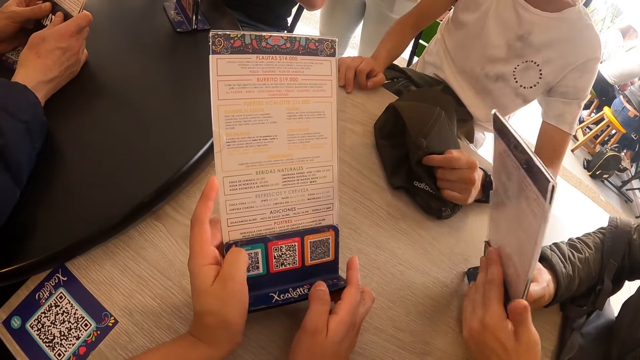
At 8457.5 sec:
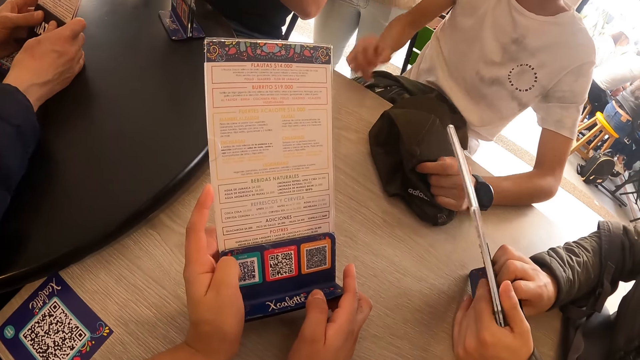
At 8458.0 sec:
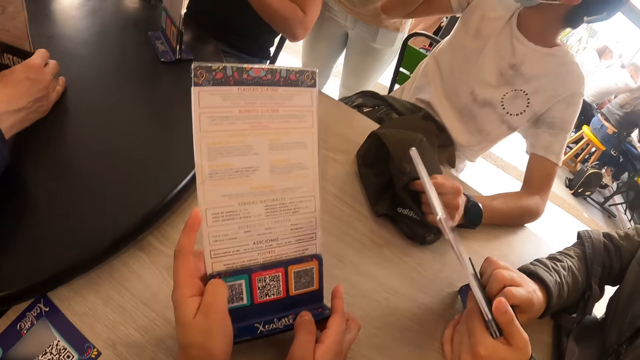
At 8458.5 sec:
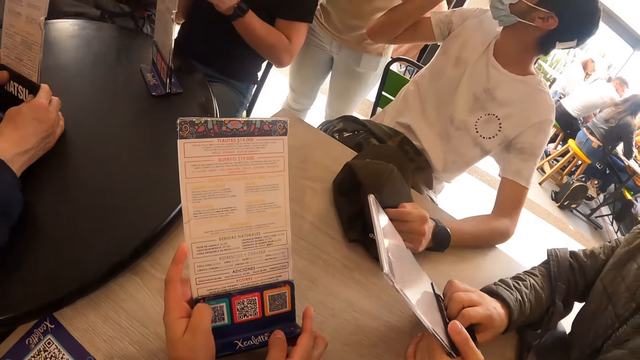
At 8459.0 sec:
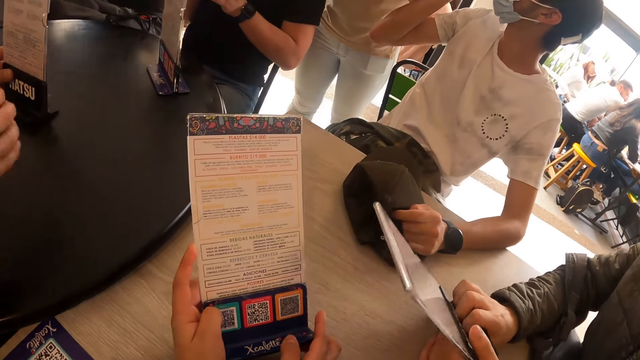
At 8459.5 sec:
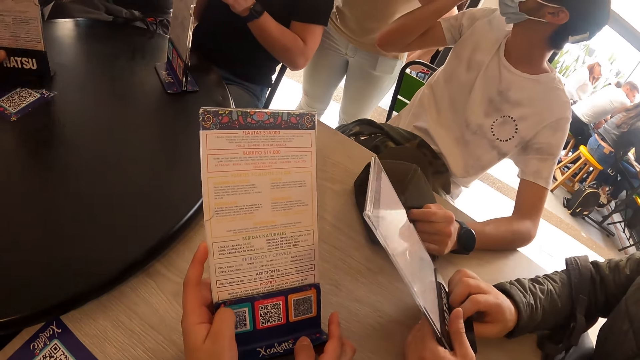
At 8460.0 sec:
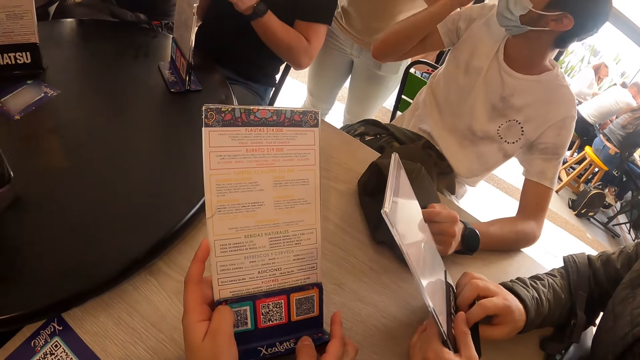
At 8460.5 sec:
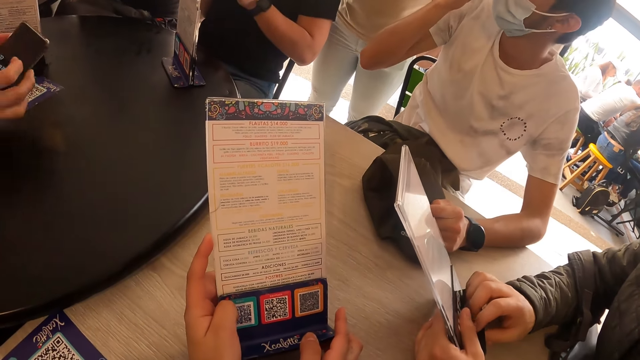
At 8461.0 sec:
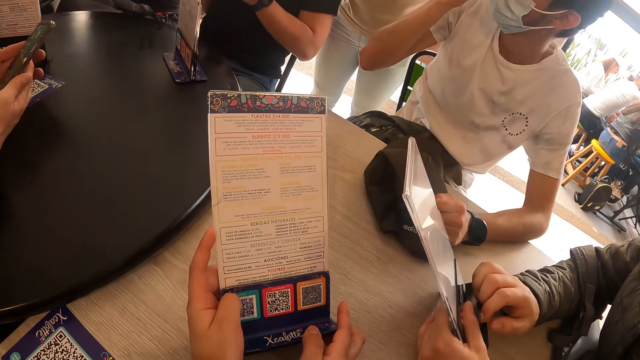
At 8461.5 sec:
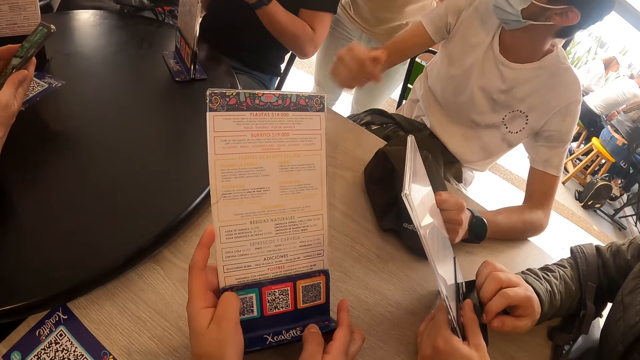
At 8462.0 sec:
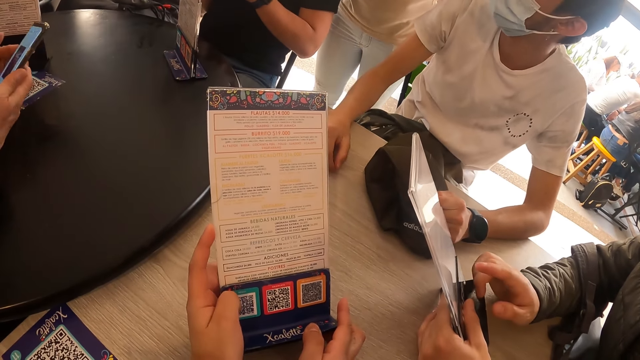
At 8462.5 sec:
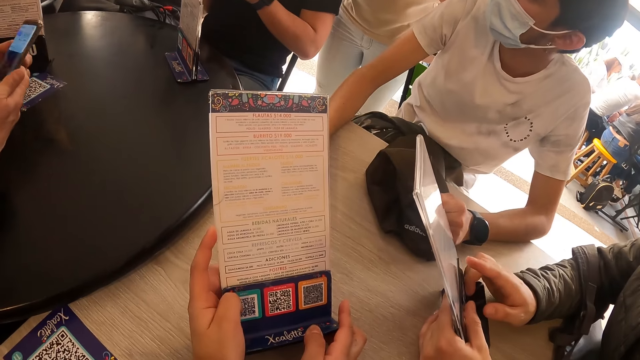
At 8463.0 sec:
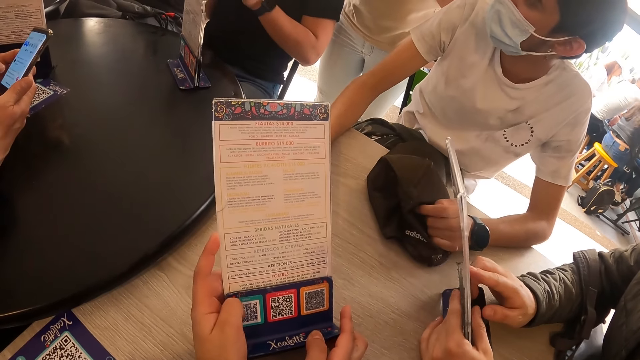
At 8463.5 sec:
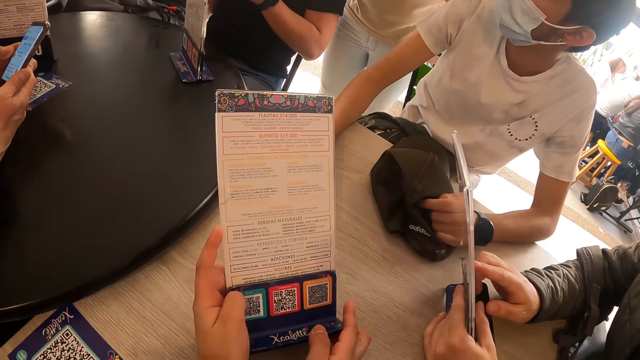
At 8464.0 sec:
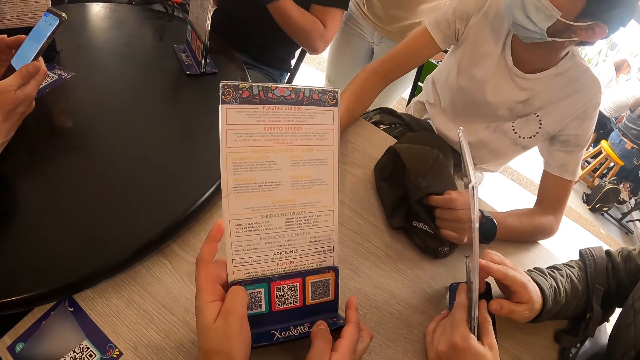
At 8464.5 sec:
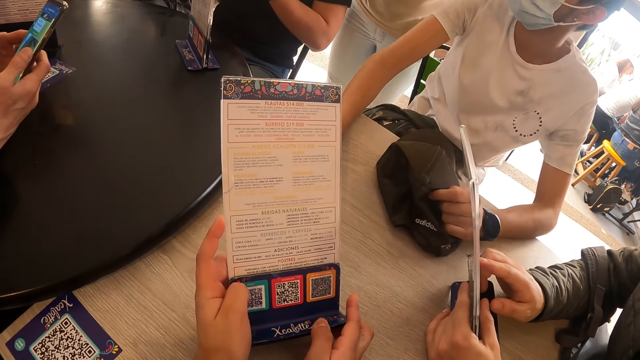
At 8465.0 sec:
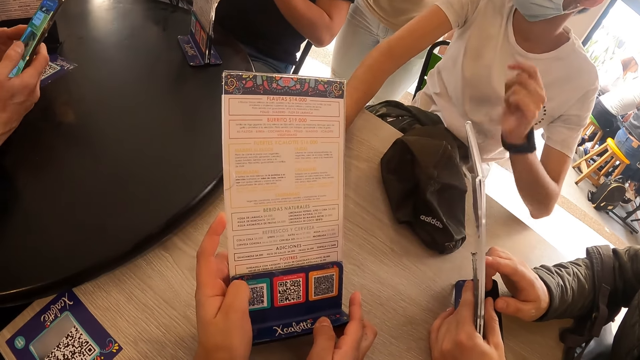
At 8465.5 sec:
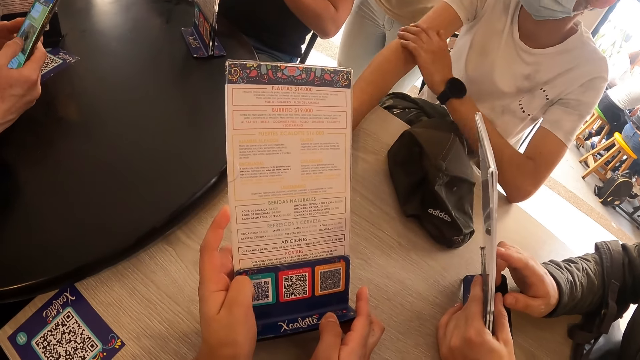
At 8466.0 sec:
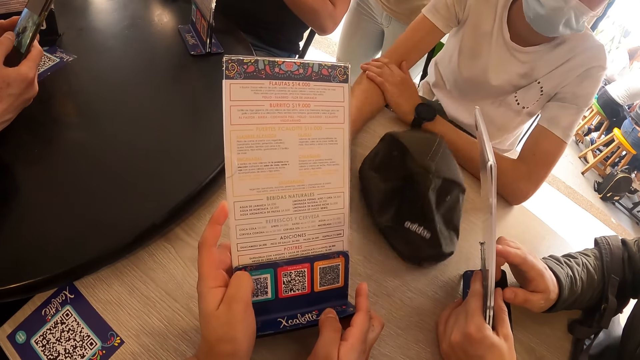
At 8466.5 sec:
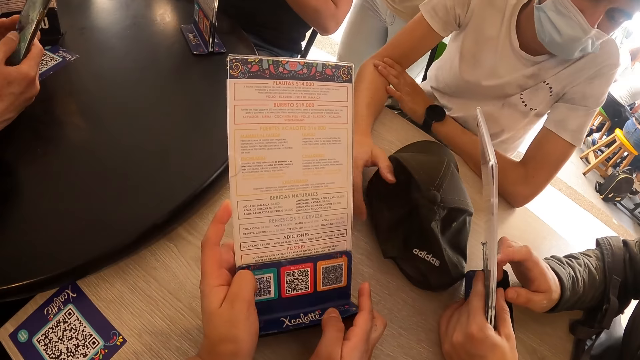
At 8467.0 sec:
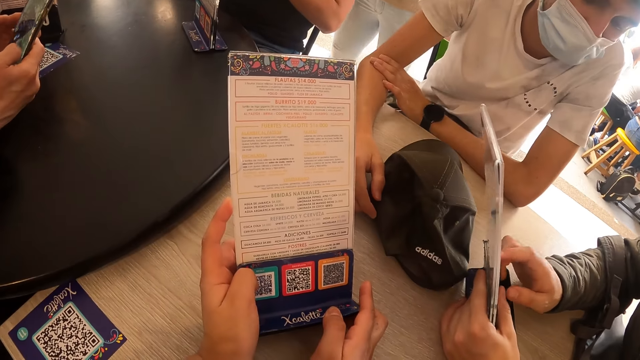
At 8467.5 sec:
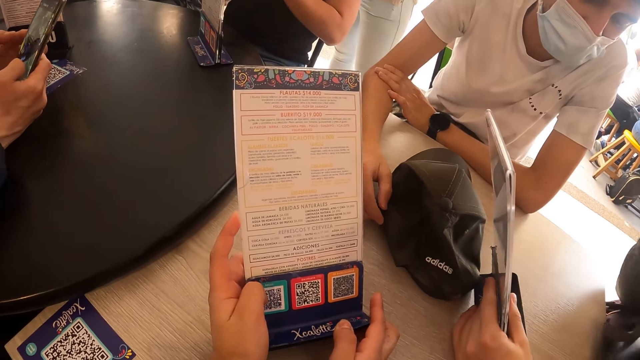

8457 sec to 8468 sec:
The man raises his right hand. Another man takes his phone from the table with his right hand. He takes his phone from the table with his right hand again. He operates his phone with both hands. The first man puts his right hand on the table. He rubs his right arm with his left hand, and shifts the cap on the table with his left arm. A third man taps on the tabletop menu in his left hand with his right hand.

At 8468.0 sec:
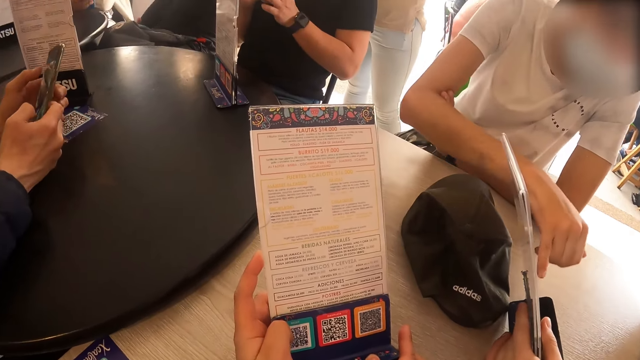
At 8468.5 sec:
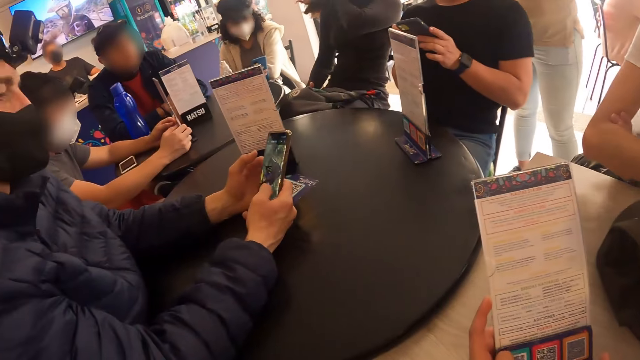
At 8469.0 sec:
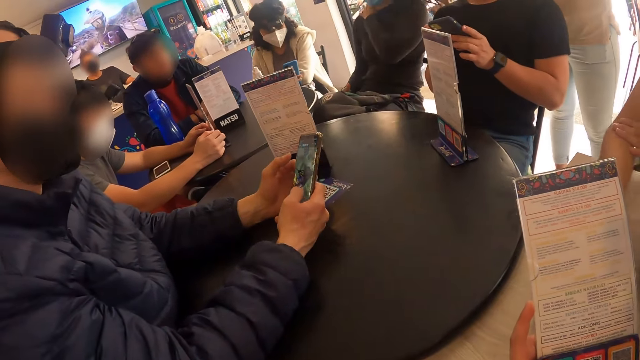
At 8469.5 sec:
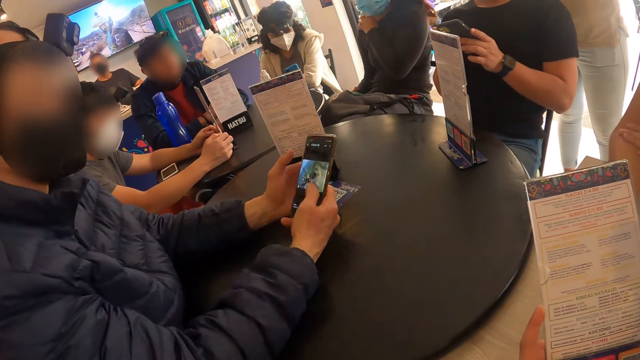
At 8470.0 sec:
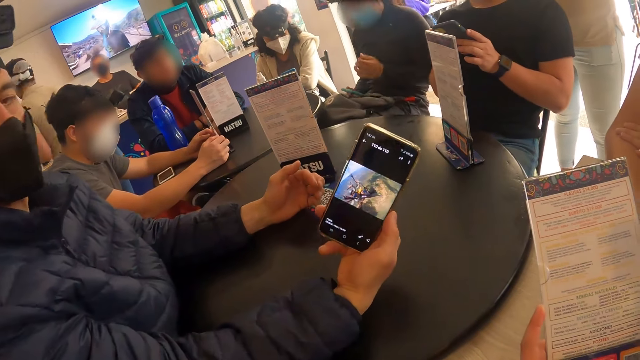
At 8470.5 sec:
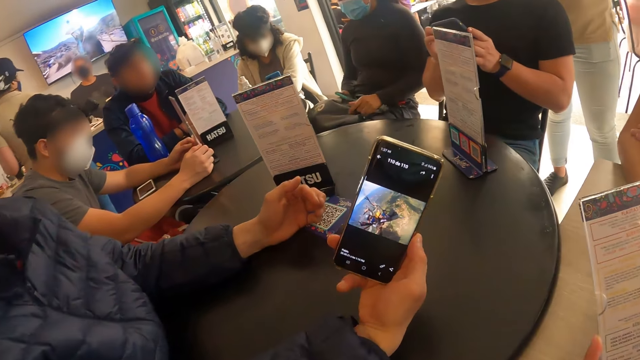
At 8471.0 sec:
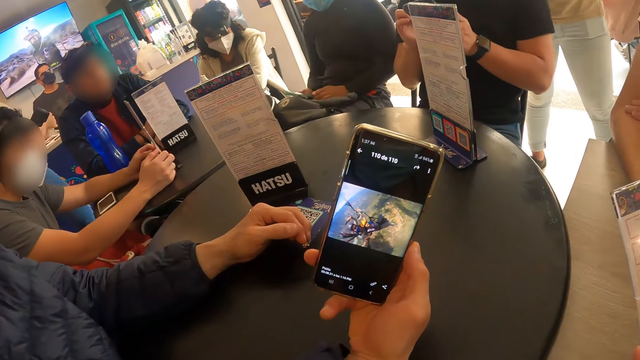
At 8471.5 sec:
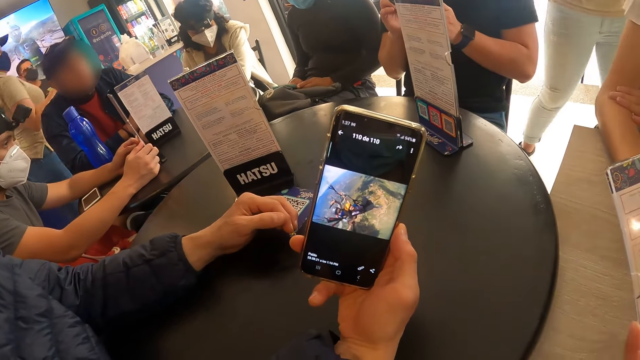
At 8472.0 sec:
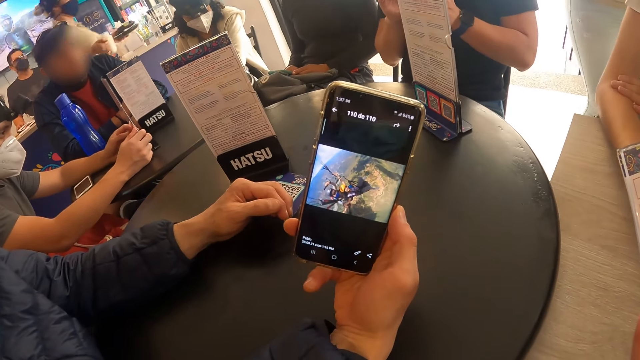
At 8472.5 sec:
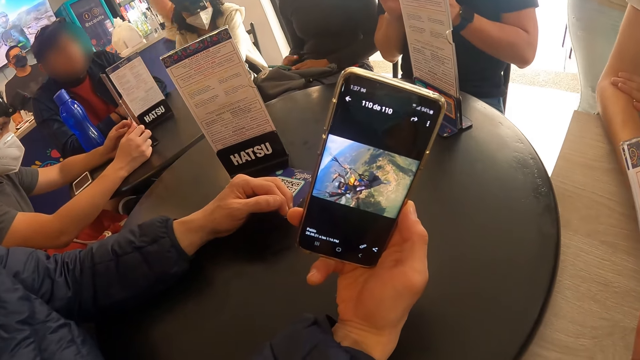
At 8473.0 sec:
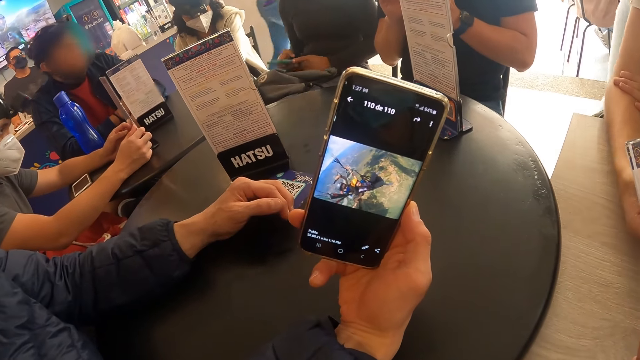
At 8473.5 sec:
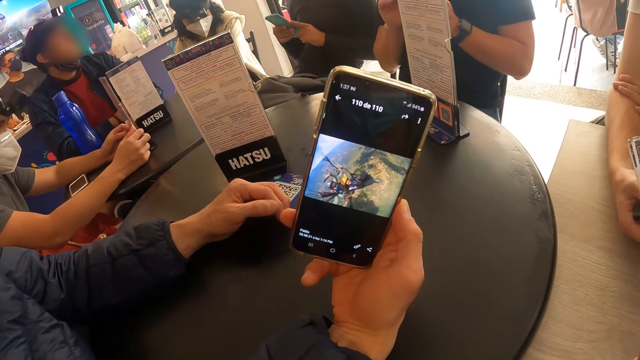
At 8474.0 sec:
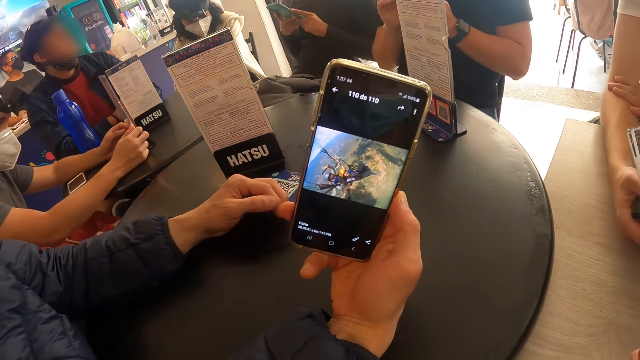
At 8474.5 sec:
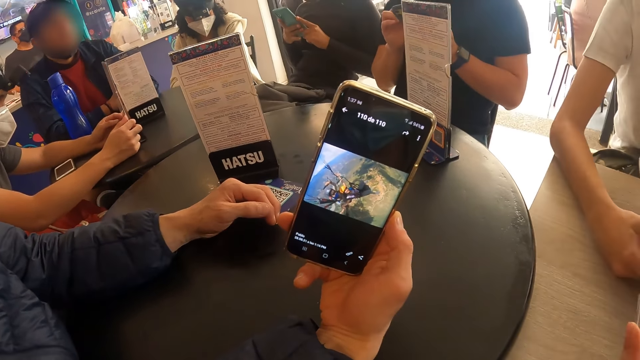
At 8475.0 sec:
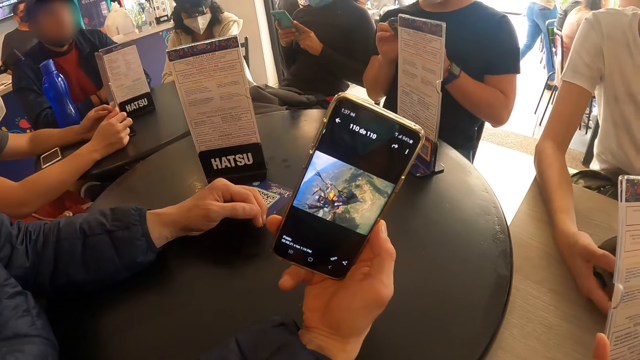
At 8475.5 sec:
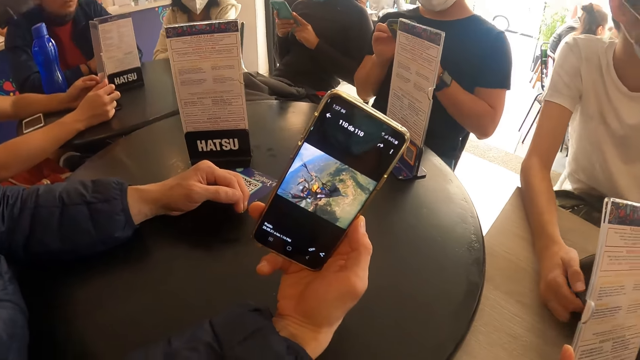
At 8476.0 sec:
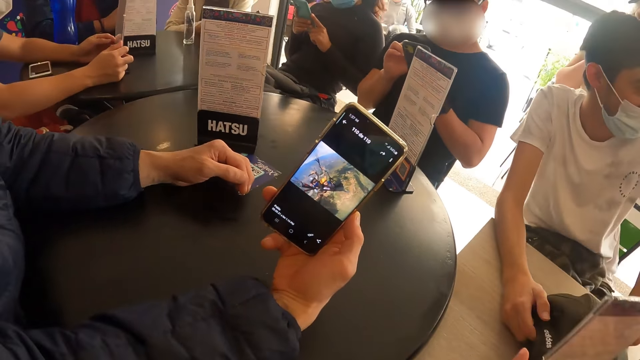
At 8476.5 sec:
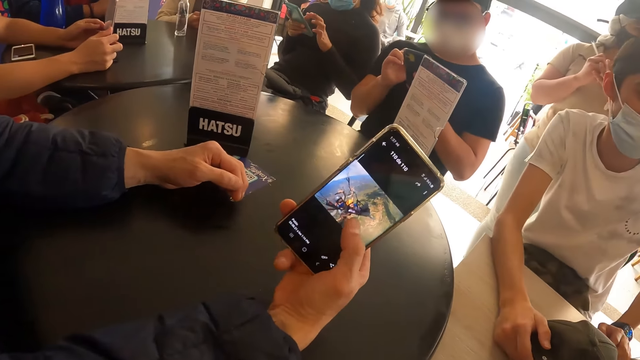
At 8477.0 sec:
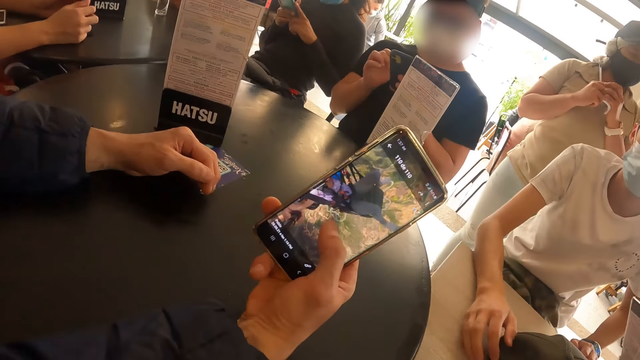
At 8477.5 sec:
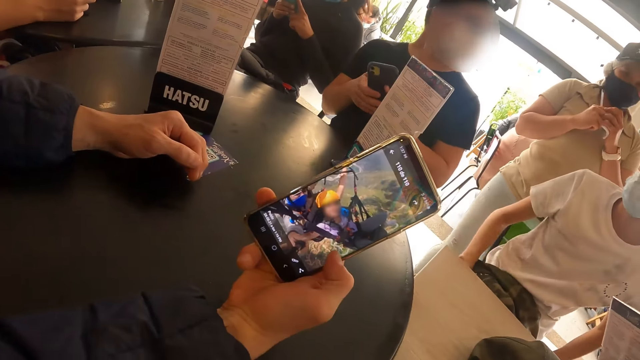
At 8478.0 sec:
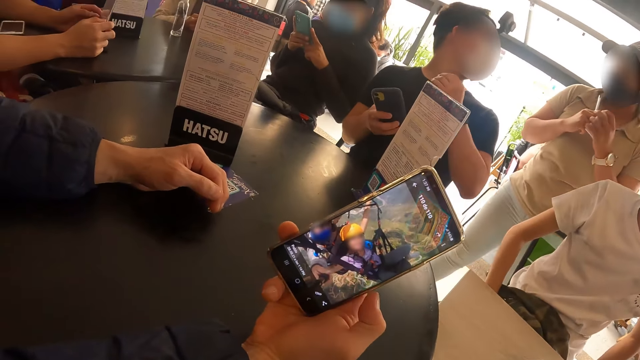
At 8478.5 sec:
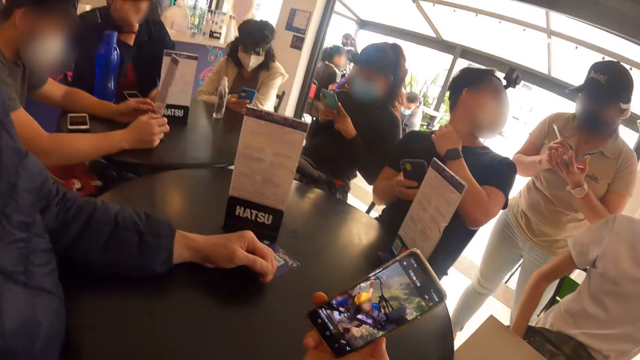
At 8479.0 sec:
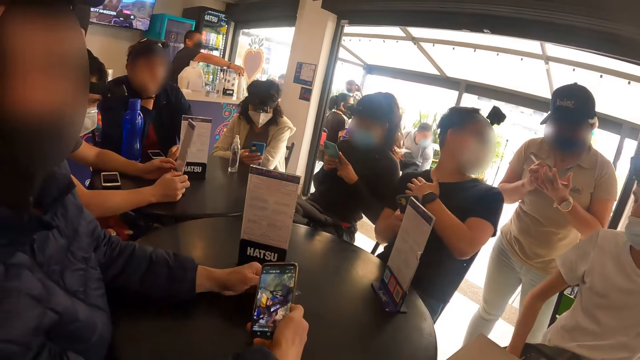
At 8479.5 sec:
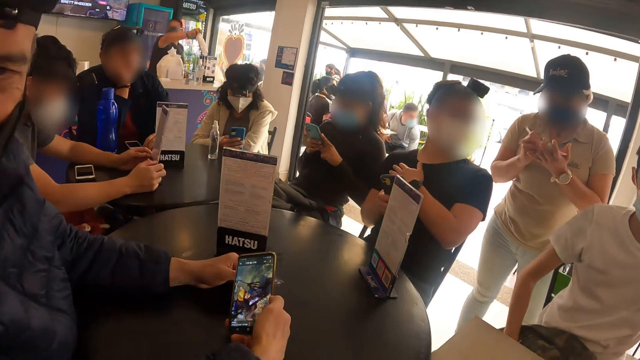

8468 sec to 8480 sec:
The man touches the tabletop menu in the right hand of another man with his right hand. The woman touches her shoulder with her left hand. A third man shows his phone to the camera wearer with his right hand. The woman operates her phone with both hands. Another woman holds her phone in her left hand with her right hand. She operates her phone with both hands. The first woman raises the phone from her lap with both hands. The camera wearer looks at the third man's phone. The third man operates his phone with his right hand. A fourth man converses with the waitress. The waitress writes on the piece of paper in her left hand with the pen in her right hand. The fourth man touches his chest with his left hand.
